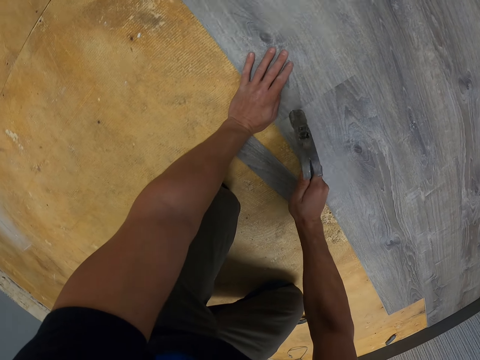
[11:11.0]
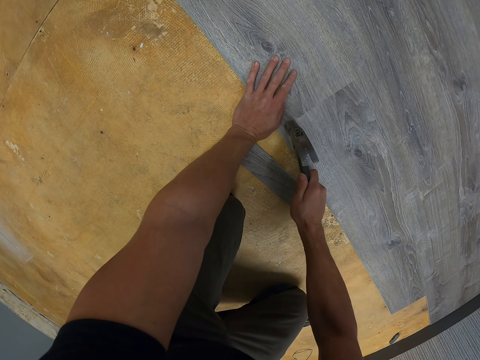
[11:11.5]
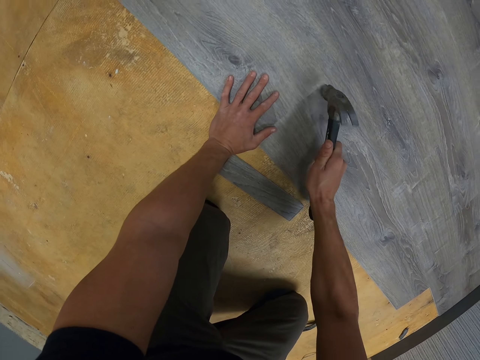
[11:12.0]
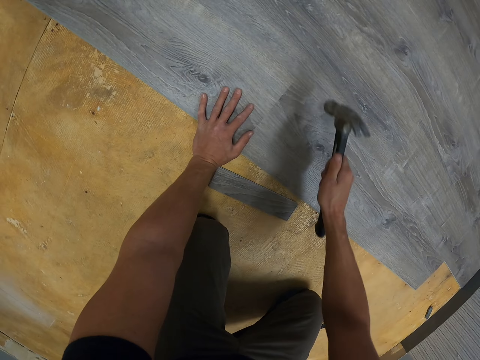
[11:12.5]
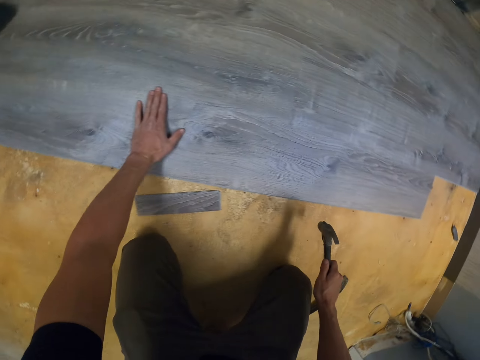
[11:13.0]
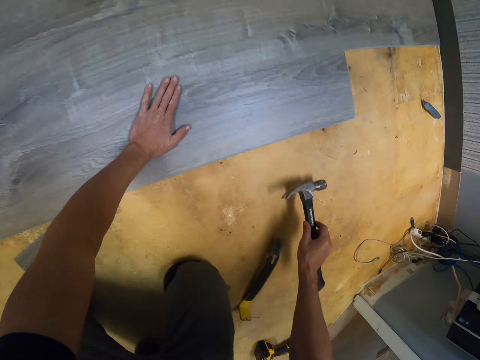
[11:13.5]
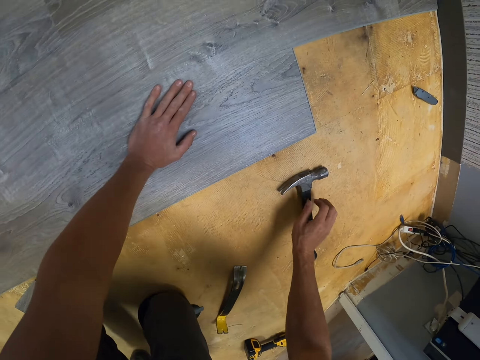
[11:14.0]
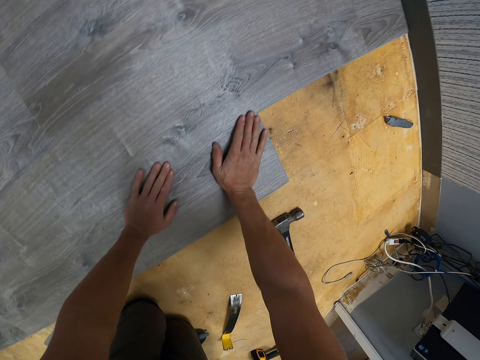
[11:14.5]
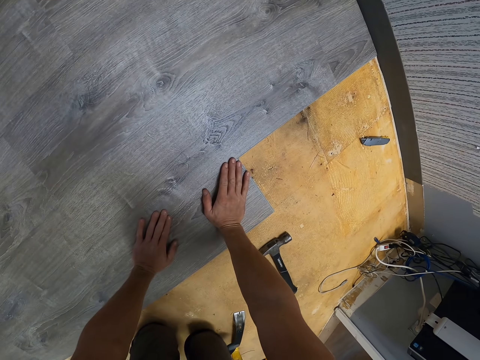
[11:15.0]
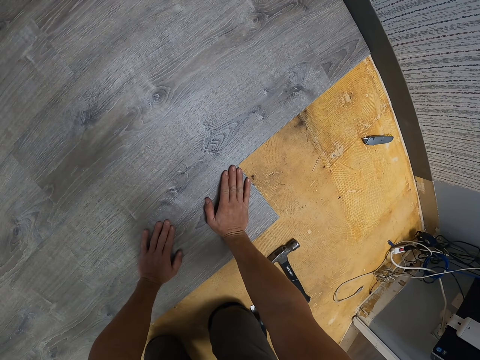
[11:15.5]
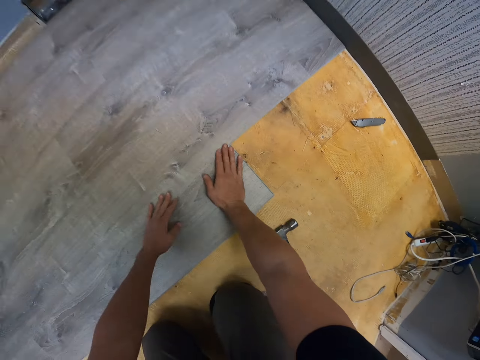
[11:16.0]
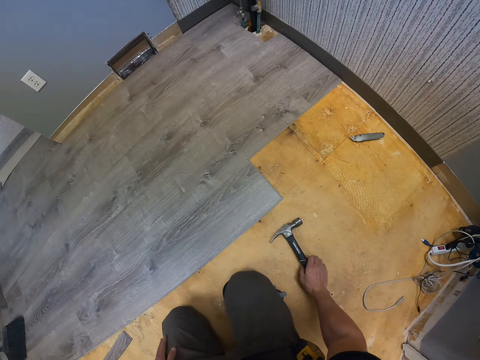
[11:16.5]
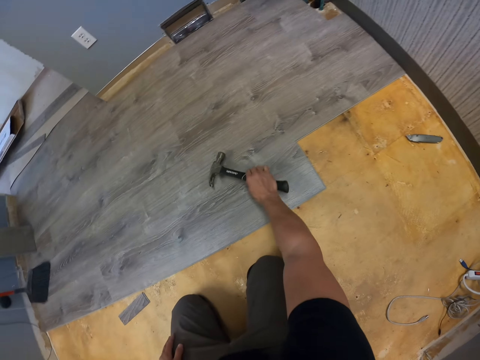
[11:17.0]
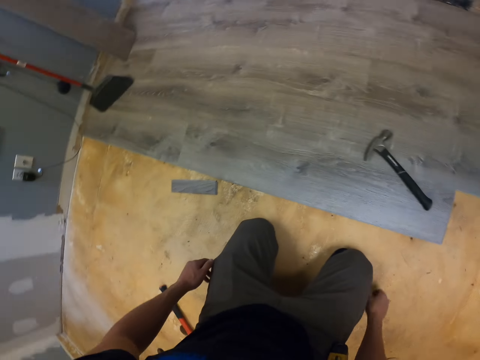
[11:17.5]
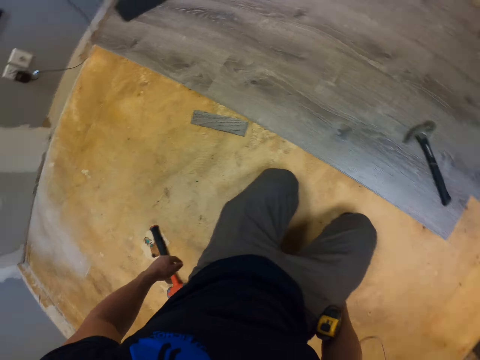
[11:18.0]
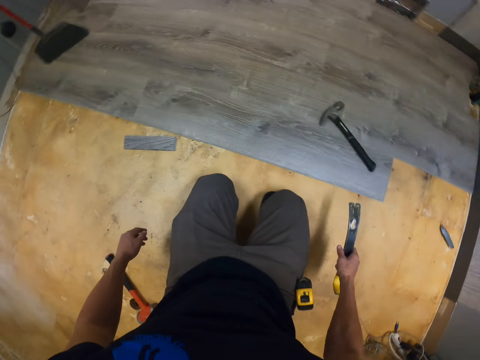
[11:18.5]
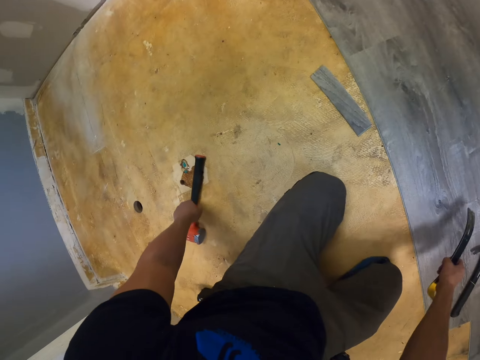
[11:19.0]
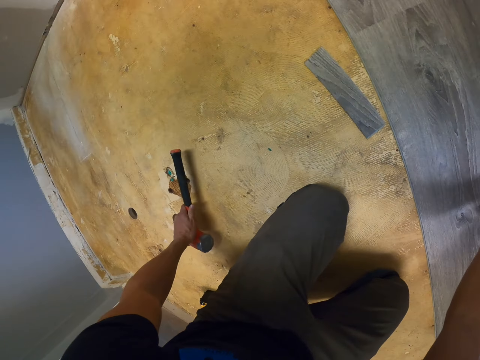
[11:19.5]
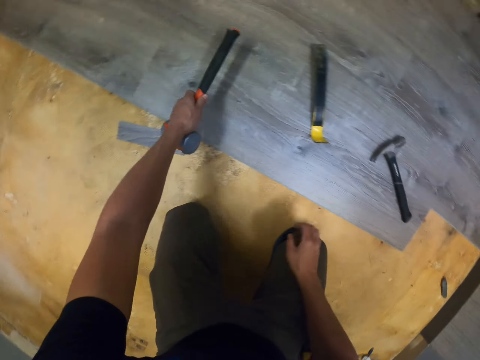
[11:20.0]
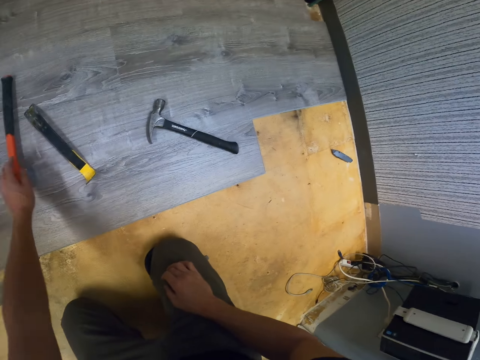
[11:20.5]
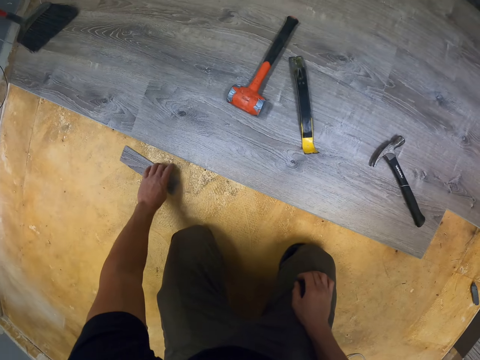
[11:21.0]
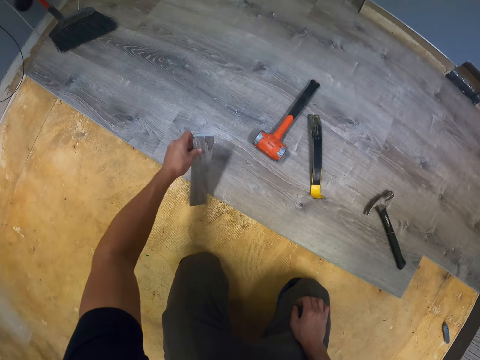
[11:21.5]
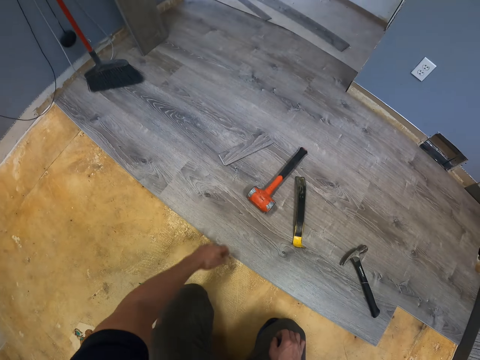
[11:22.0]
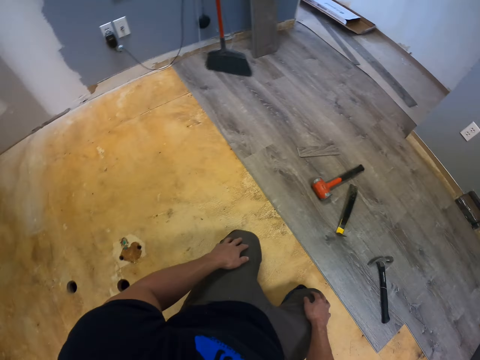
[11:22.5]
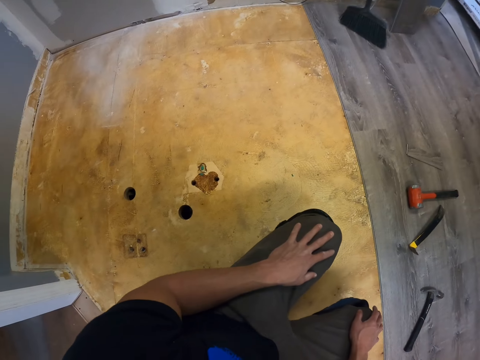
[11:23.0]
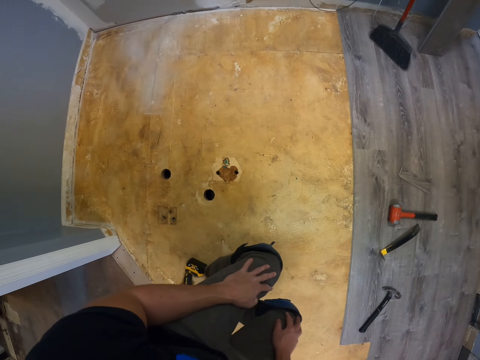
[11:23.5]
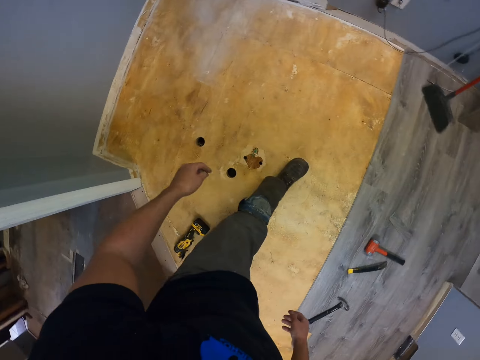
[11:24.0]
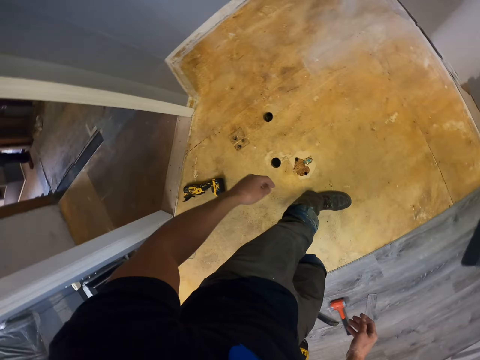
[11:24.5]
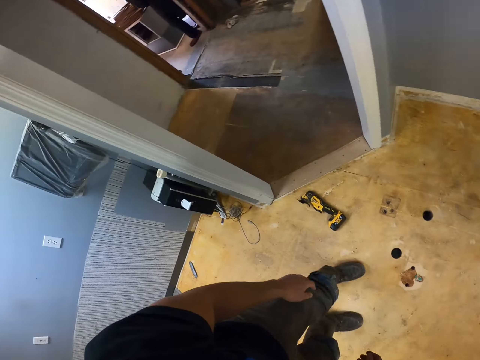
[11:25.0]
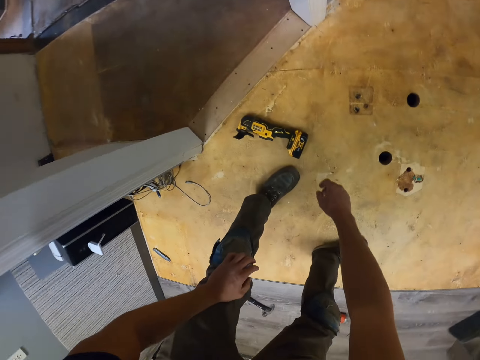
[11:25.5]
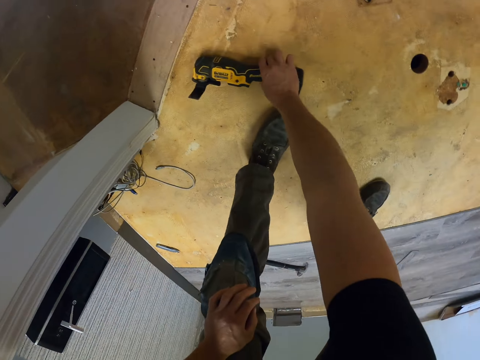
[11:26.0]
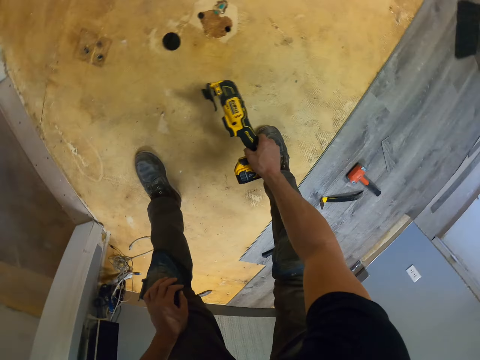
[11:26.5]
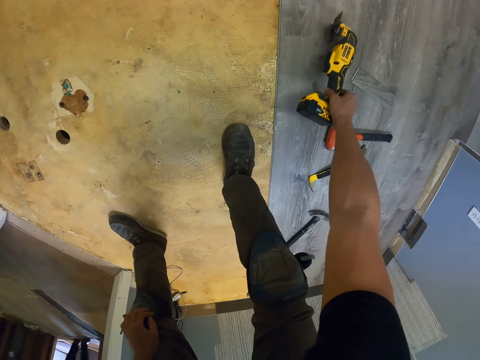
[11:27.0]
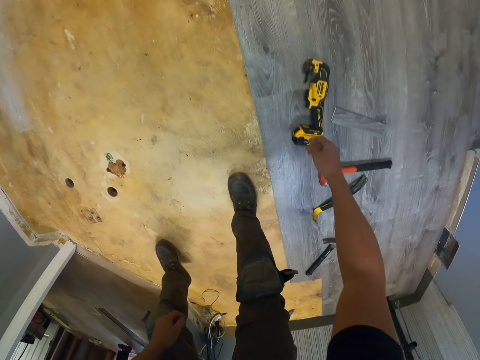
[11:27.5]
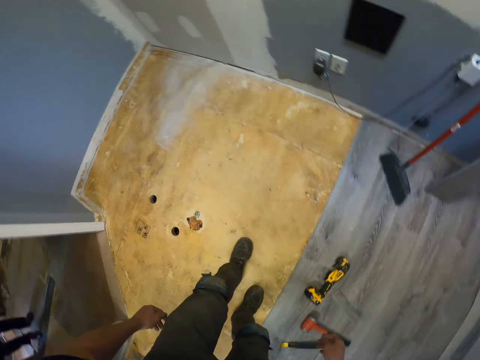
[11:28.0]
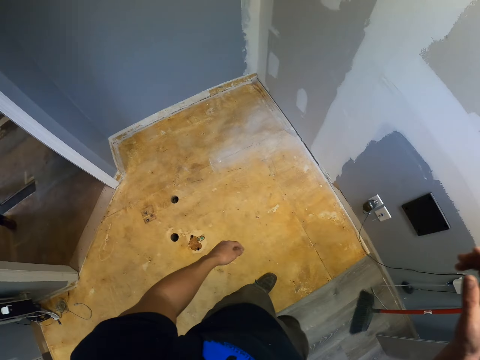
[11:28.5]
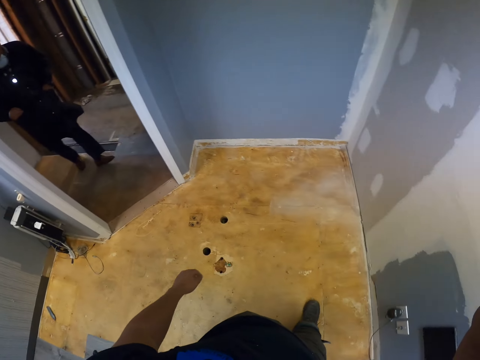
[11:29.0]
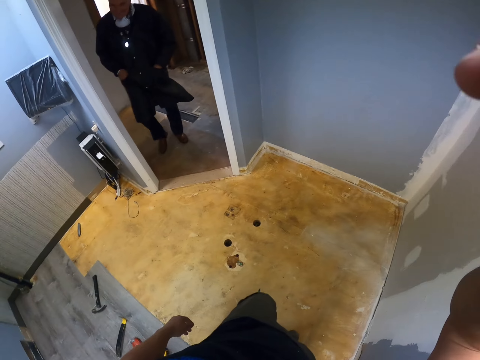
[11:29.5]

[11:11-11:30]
The camera wearer moves a hammer. They turn around. They put a nail puller on the floor. They pick up the hammer and put the hammer on the floor. They put a piece of wood on the floor. They stand in the room. They stand up. They turn around. They move a tool on the floor. They pick up a nail gun and put the nail gun on the floor. They adjust the camera. They walk in the room.
